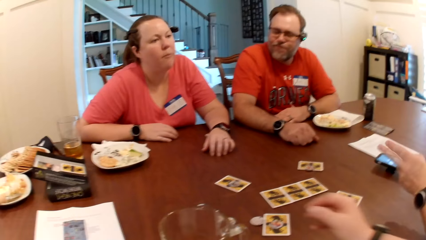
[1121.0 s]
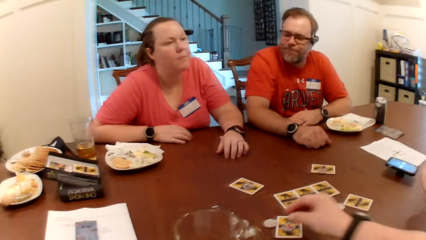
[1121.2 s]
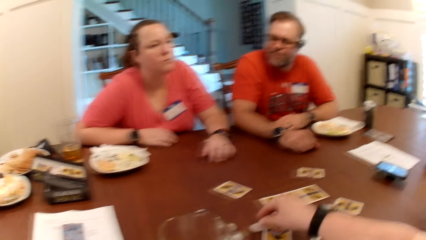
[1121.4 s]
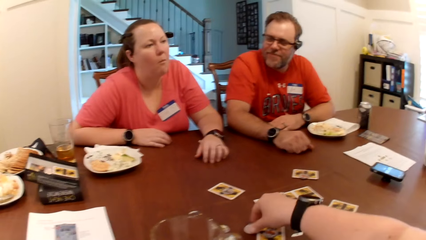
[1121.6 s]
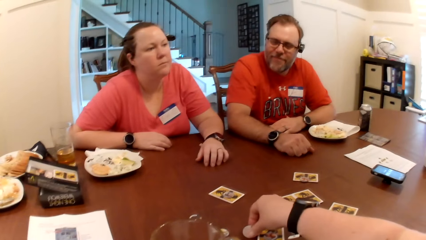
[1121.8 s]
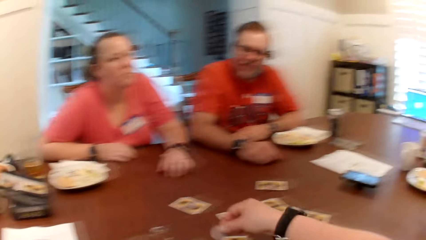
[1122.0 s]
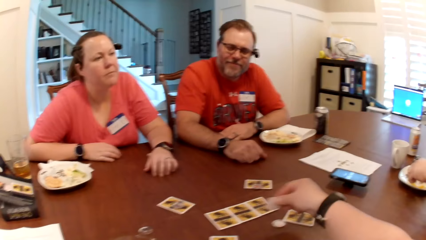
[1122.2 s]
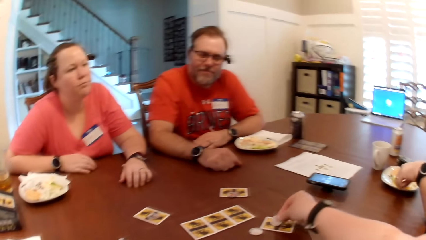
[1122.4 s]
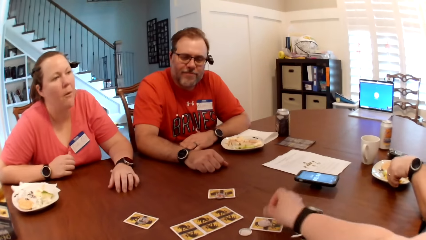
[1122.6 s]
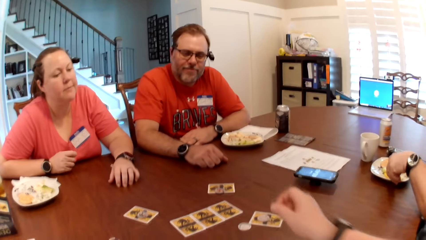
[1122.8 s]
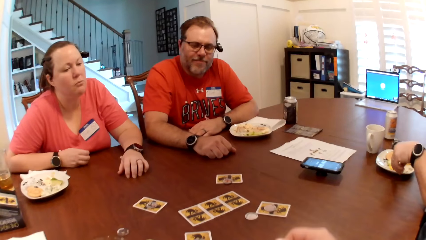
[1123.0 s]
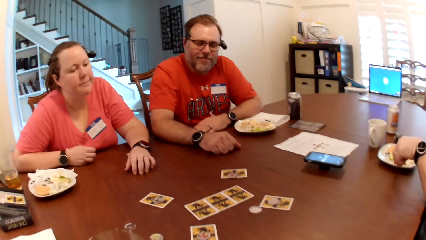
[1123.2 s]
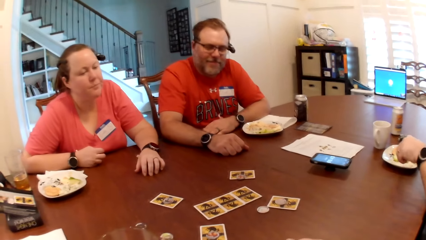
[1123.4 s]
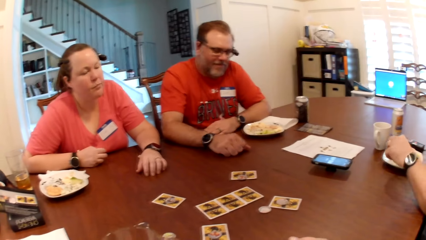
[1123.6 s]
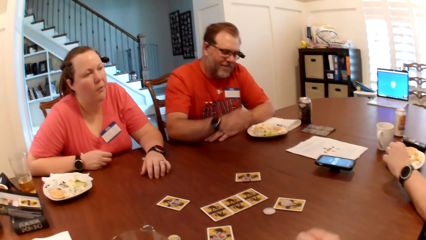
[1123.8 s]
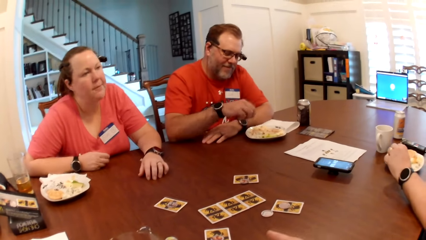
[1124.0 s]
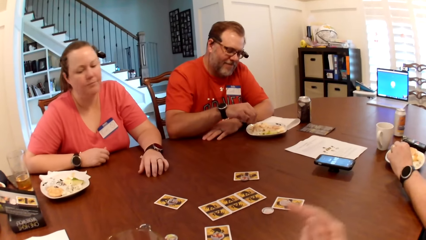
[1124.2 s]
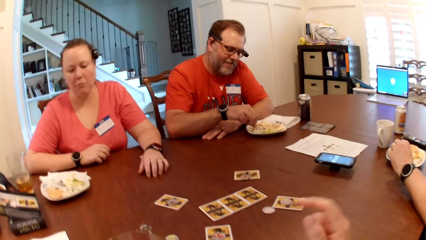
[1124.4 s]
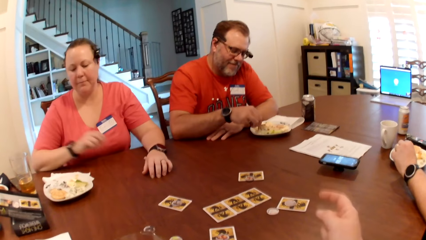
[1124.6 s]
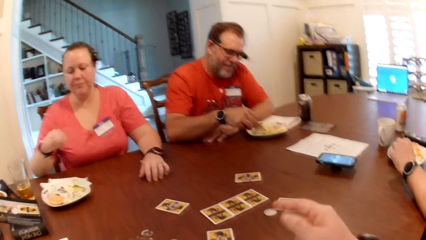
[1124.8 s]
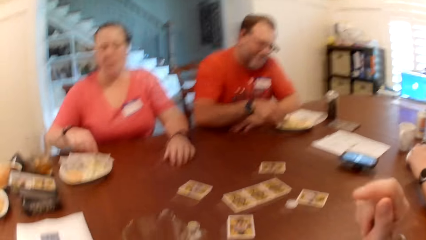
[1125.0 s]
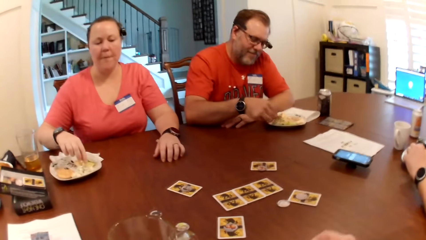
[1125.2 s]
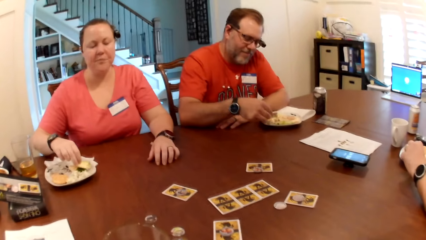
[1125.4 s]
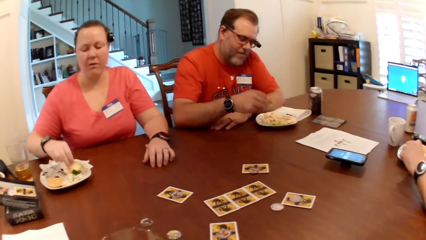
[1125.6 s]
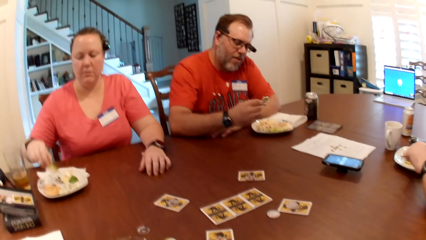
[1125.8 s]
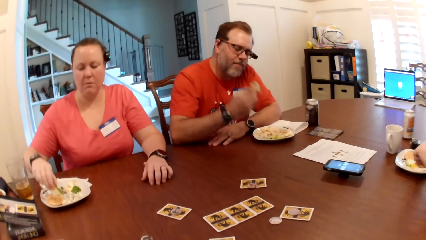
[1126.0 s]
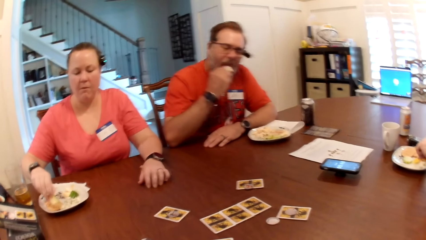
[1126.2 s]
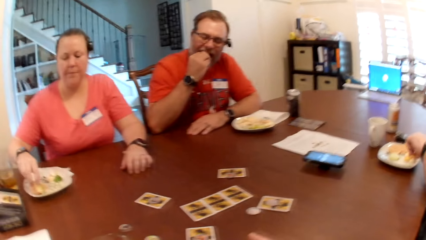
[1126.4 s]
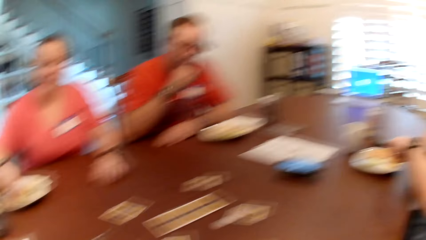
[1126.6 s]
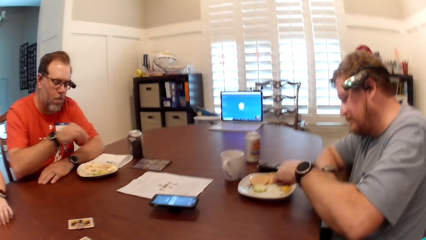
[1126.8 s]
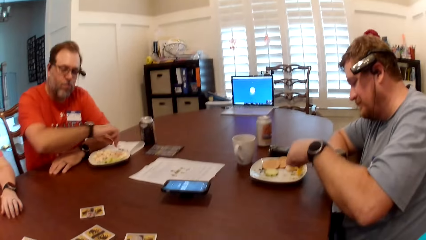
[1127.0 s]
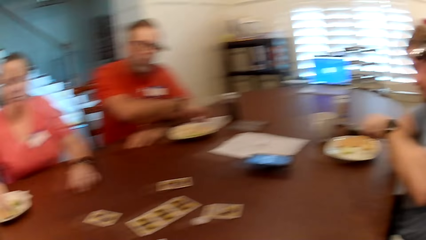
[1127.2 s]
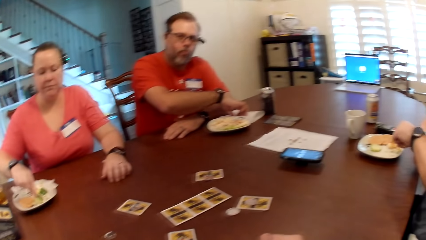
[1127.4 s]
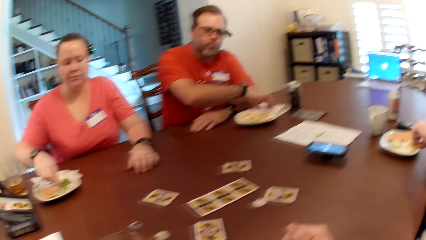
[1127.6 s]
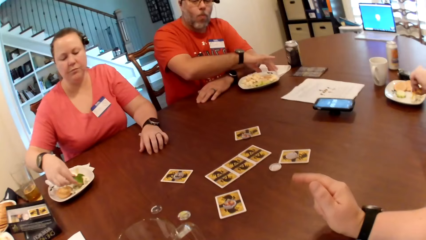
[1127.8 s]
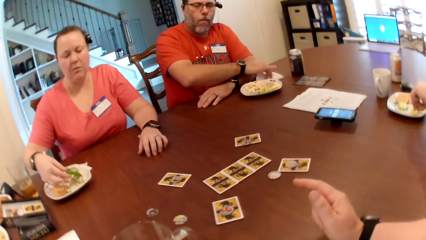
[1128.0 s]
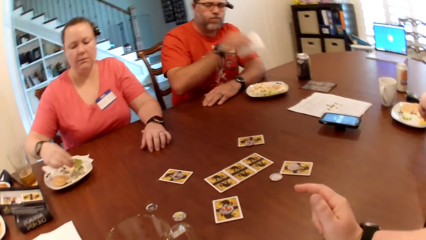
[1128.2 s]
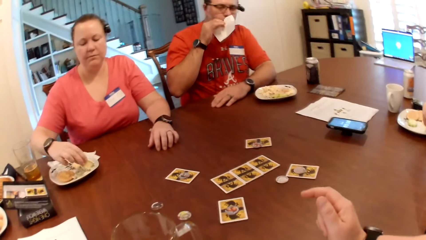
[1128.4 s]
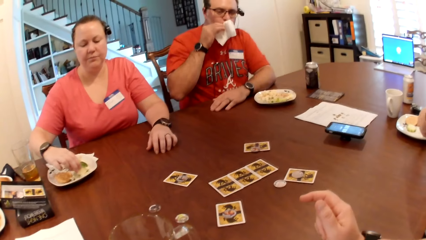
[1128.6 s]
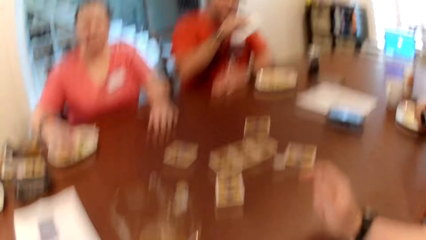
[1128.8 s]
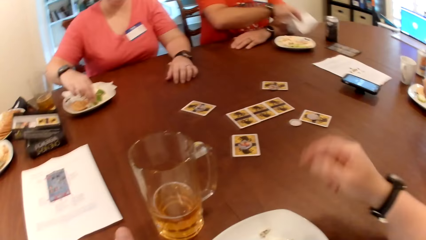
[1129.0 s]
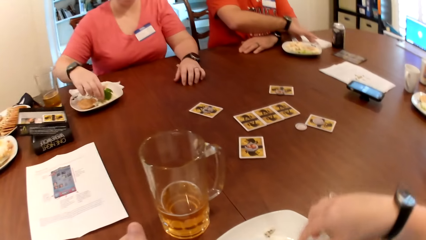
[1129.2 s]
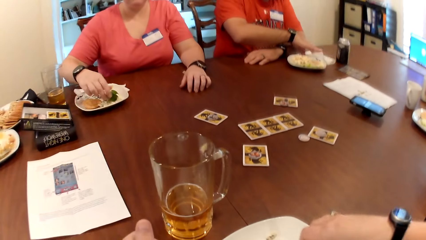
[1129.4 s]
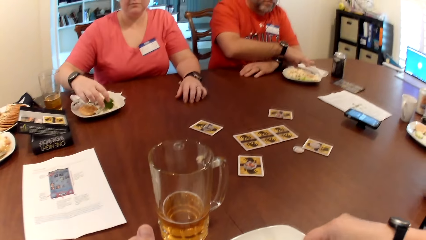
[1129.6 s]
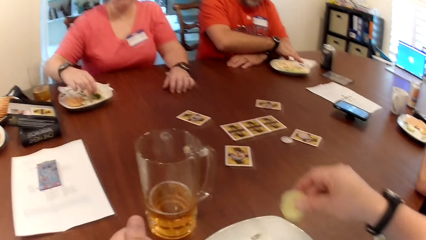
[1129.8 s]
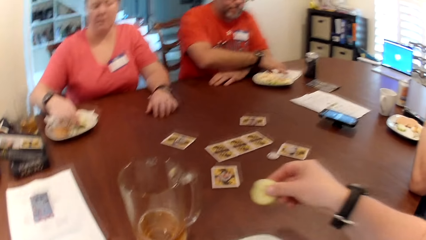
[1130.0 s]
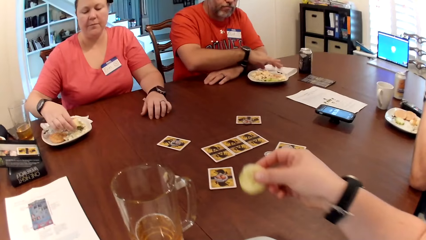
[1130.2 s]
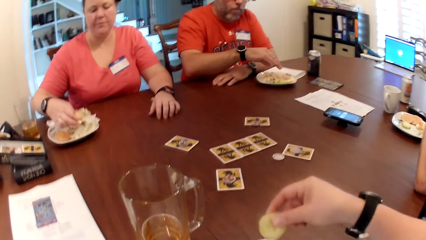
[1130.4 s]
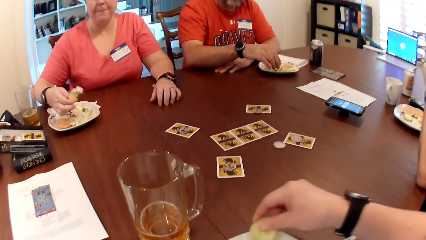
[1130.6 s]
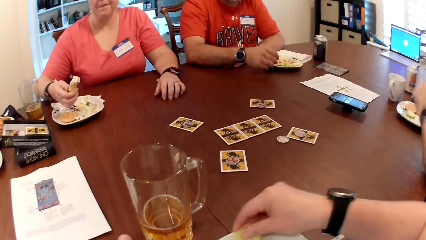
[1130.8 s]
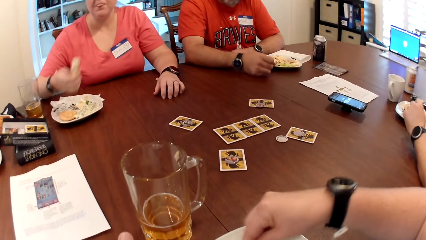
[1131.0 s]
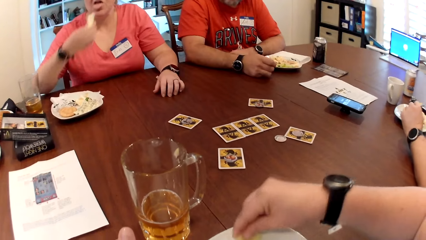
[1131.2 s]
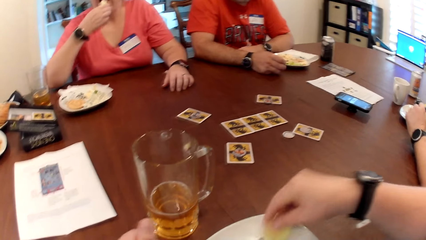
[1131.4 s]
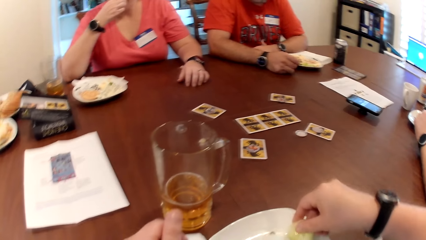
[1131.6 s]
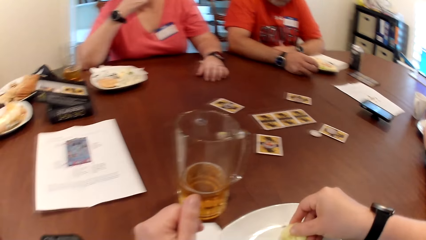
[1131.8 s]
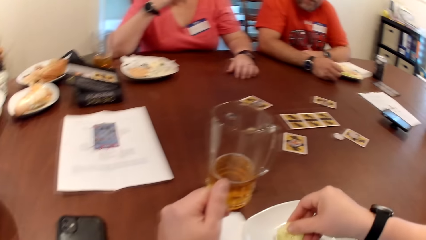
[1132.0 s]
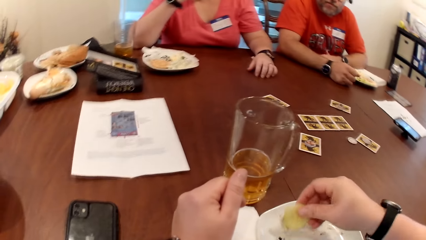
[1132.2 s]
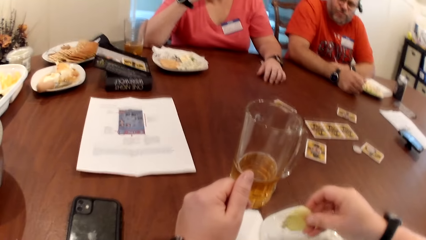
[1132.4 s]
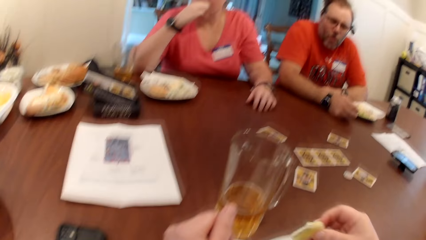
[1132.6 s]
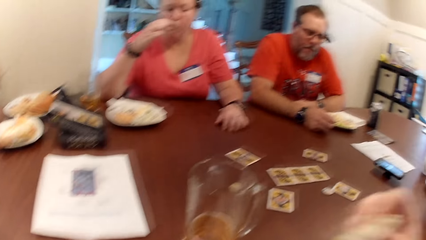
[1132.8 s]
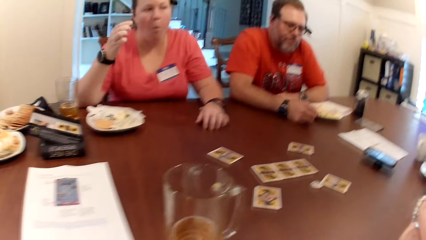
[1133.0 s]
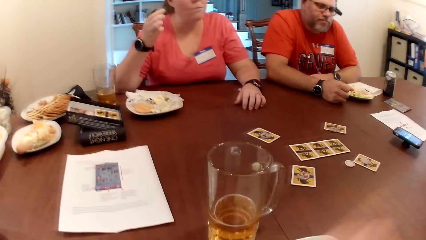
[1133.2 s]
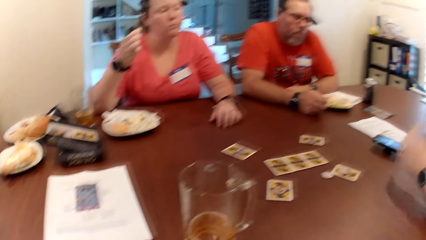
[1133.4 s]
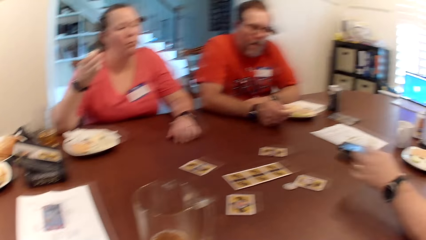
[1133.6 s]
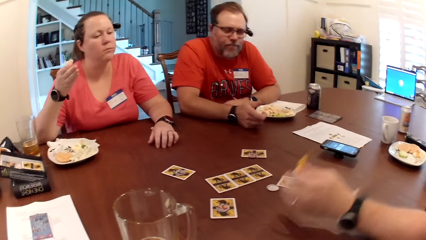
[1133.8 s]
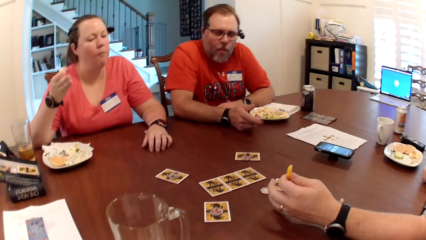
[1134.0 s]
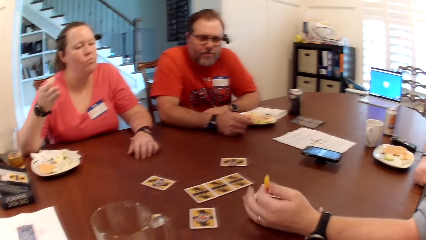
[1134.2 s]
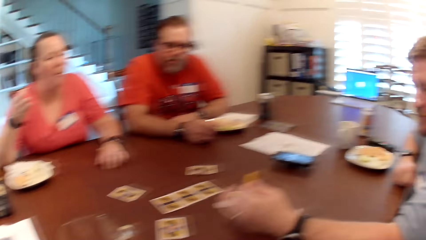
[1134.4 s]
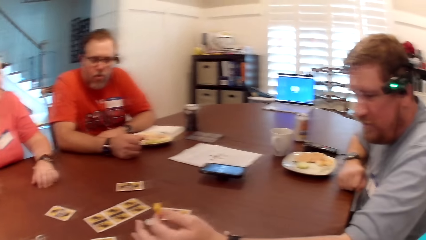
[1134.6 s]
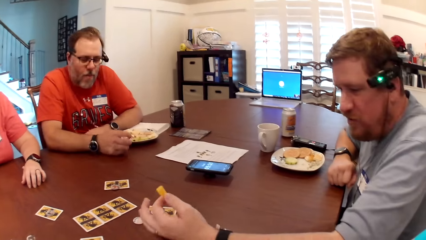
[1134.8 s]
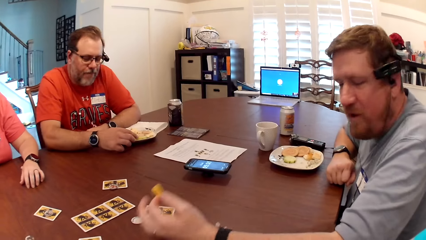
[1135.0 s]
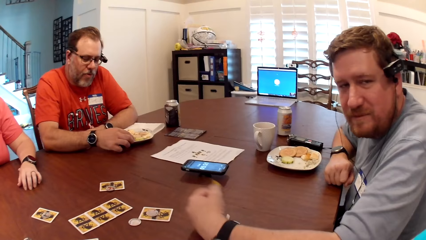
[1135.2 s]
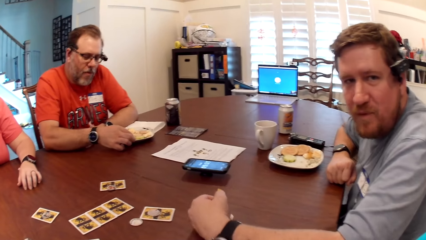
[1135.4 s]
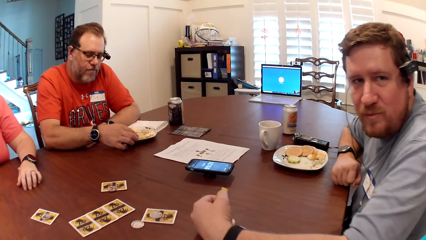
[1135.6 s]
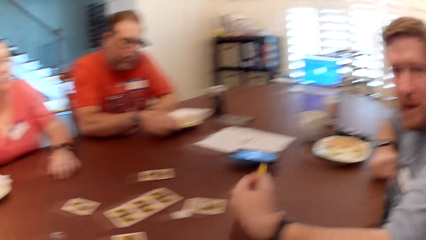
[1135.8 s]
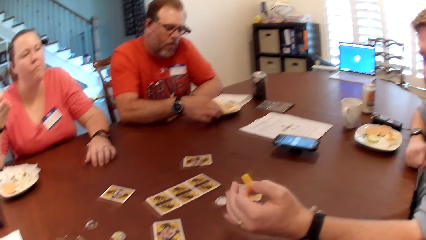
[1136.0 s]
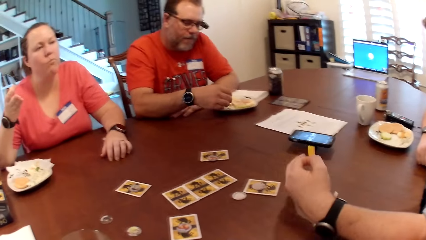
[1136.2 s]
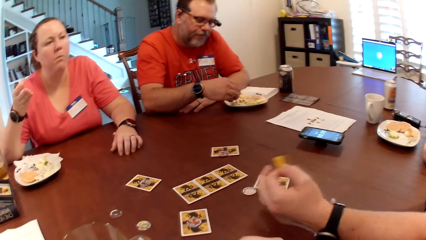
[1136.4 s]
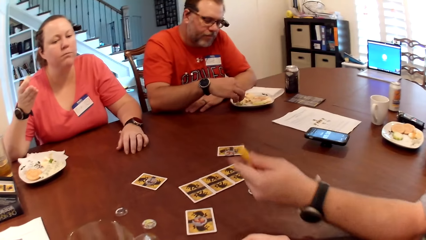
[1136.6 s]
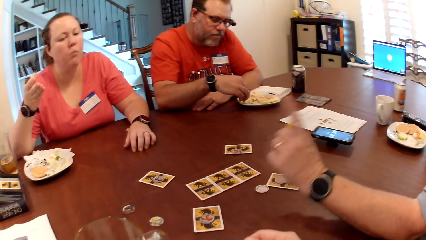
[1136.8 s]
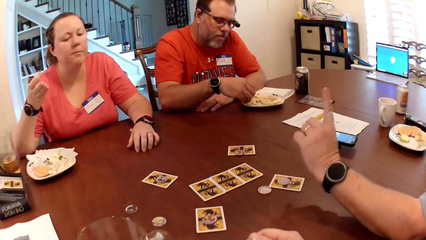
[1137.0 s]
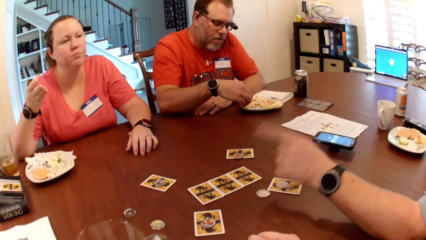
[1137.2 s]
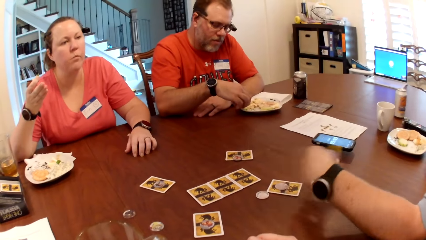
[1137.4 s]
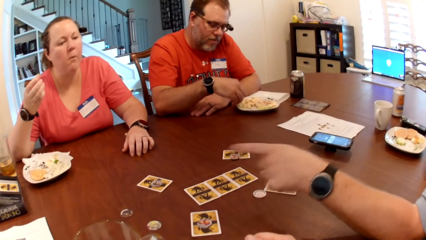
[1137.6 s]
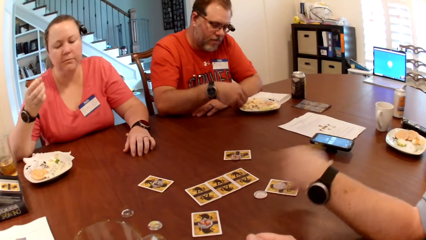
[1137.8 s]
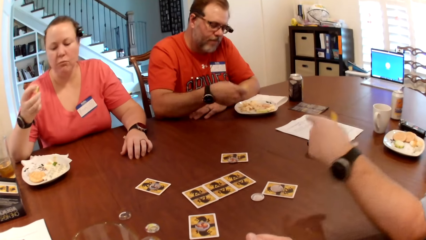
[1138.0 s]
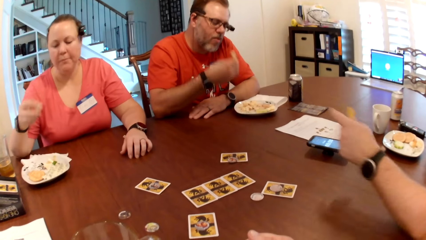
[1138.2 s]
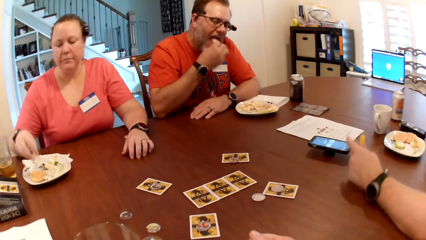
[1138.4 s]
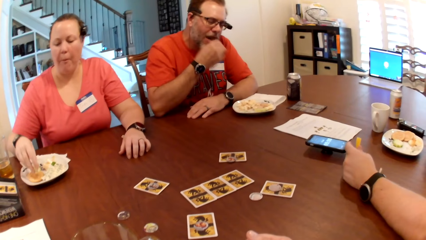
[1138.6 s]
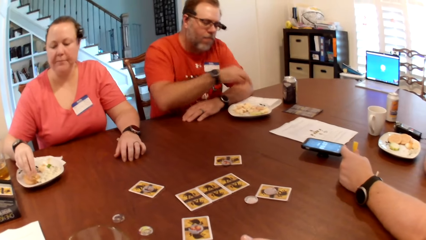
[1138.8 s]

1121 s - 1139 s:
The camera wearer picks a token from the table with her right hand and places the token on the table with her right hand. A man eats fruit salad from the plate with his right hand. The man picks a serviette from the table with his right hand. A woman eats fruit salad from the plate with her right hand. The man wipes his mouth with the serviette in his right hand and places the serviette on the table with his right hand. The camera wearer eats fruit salad from the plate with her right hand. She converses with the man, the woman and another man. She picks a food, eats the food, and looks around. The first man eats fruit salad from the plate with his right hand. The camera wearer talks to a man.
